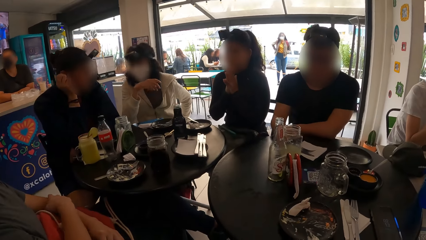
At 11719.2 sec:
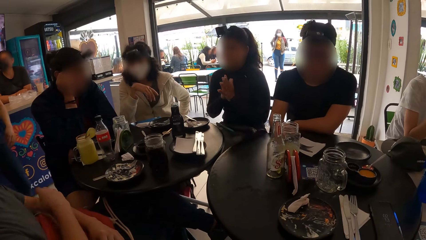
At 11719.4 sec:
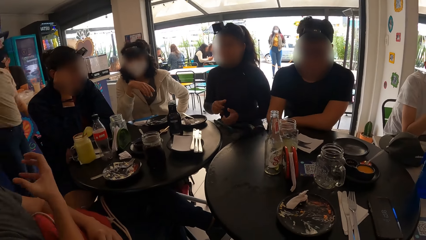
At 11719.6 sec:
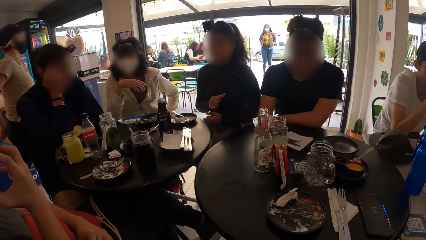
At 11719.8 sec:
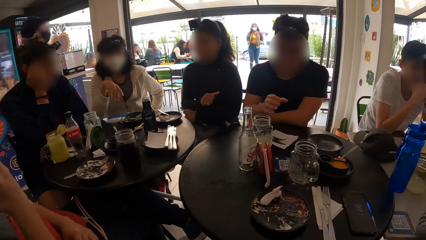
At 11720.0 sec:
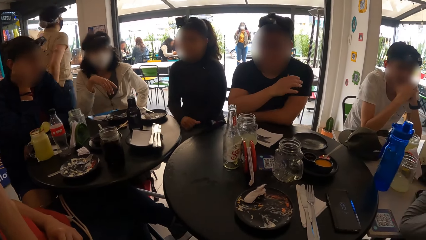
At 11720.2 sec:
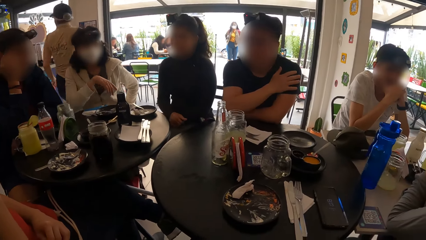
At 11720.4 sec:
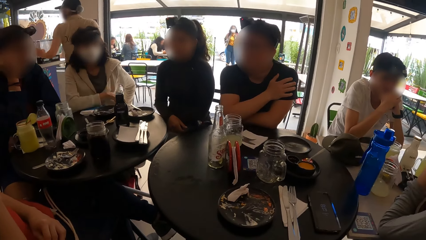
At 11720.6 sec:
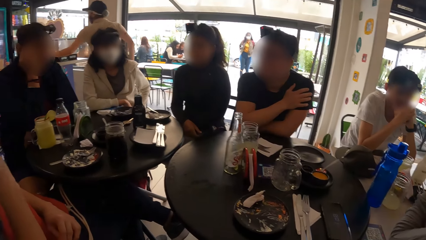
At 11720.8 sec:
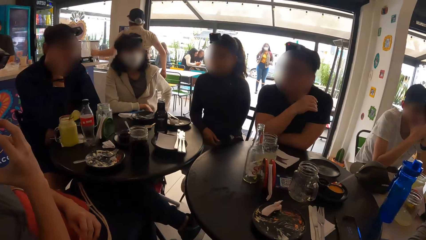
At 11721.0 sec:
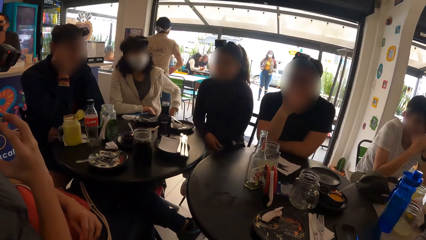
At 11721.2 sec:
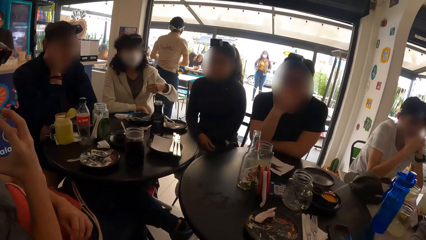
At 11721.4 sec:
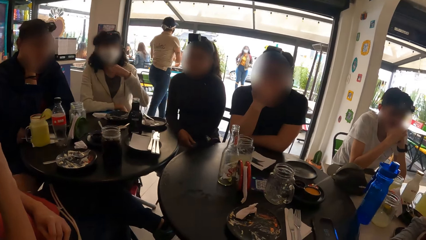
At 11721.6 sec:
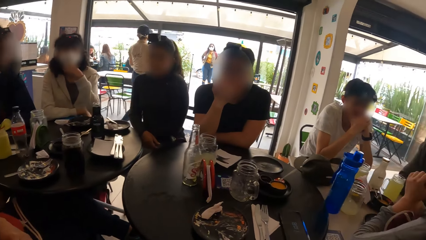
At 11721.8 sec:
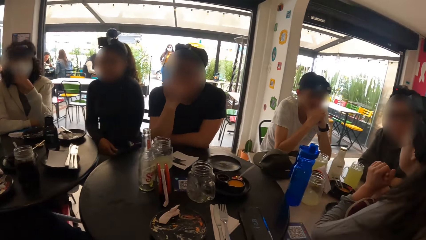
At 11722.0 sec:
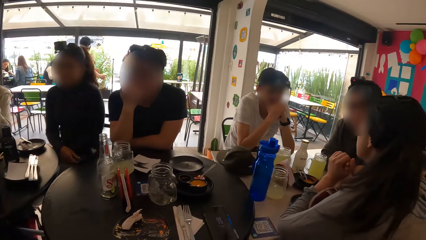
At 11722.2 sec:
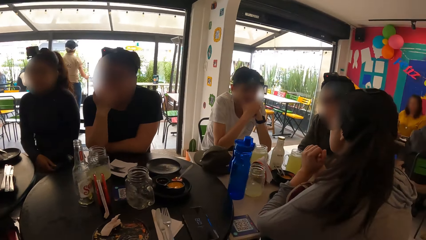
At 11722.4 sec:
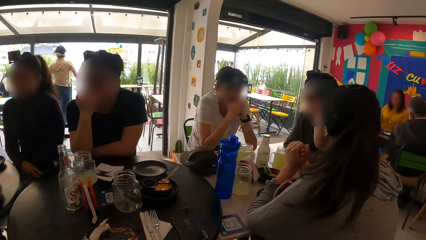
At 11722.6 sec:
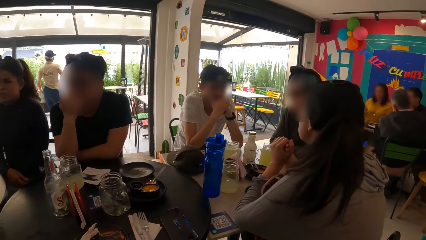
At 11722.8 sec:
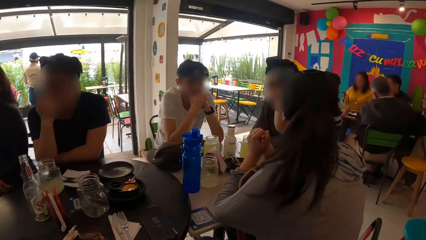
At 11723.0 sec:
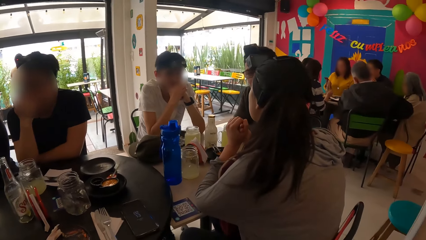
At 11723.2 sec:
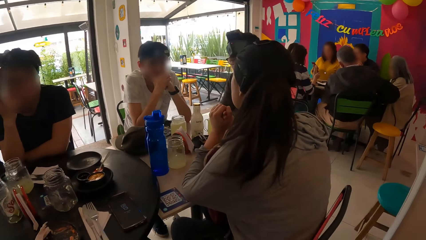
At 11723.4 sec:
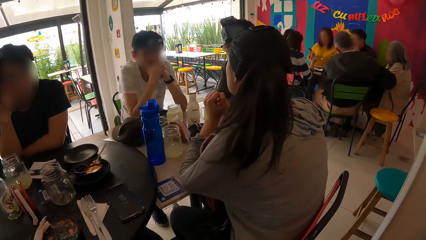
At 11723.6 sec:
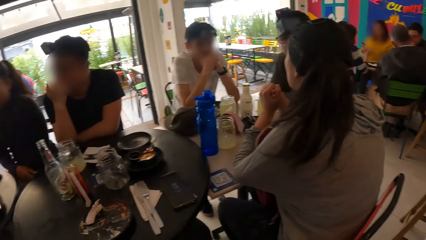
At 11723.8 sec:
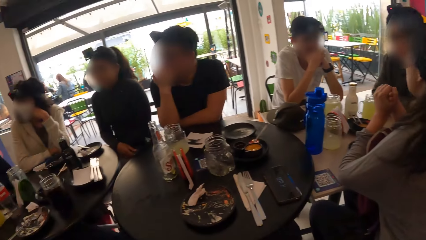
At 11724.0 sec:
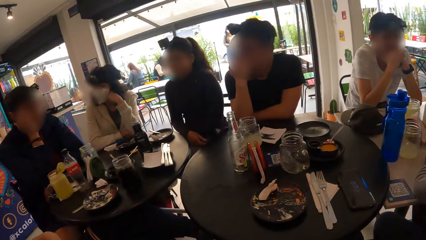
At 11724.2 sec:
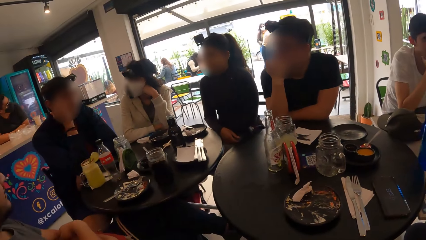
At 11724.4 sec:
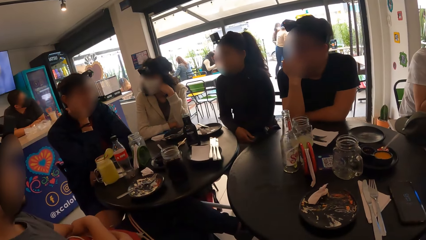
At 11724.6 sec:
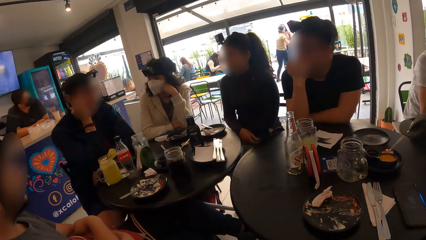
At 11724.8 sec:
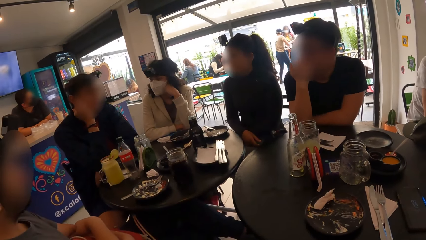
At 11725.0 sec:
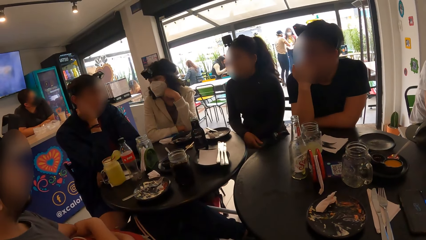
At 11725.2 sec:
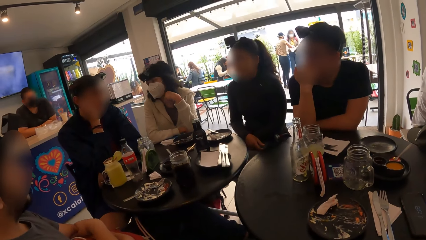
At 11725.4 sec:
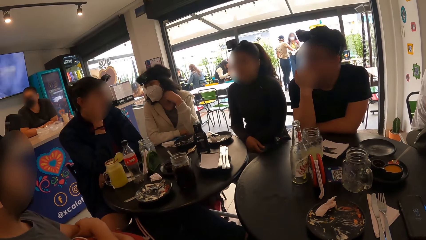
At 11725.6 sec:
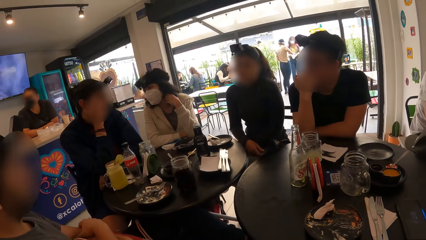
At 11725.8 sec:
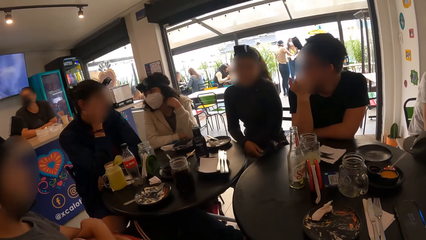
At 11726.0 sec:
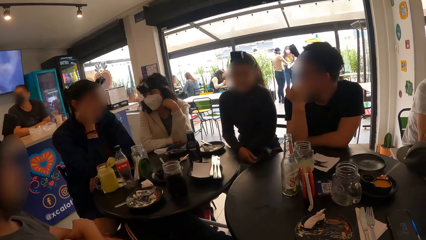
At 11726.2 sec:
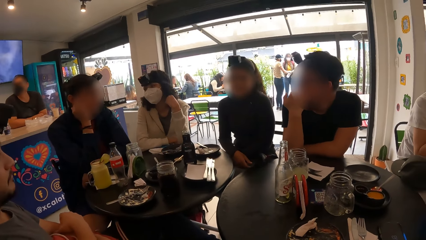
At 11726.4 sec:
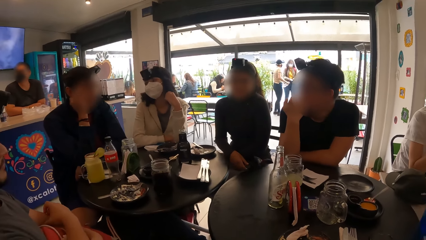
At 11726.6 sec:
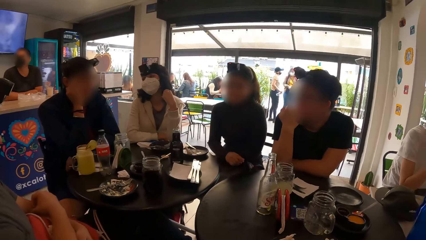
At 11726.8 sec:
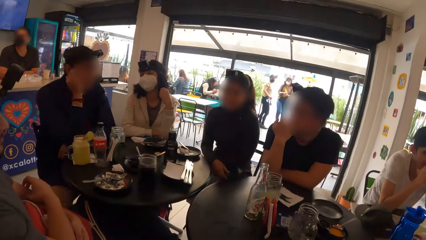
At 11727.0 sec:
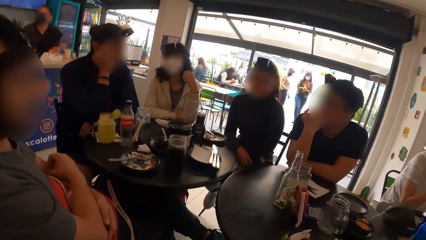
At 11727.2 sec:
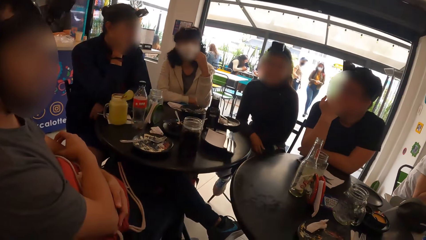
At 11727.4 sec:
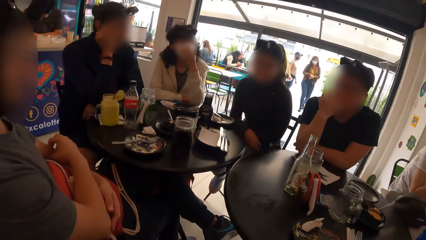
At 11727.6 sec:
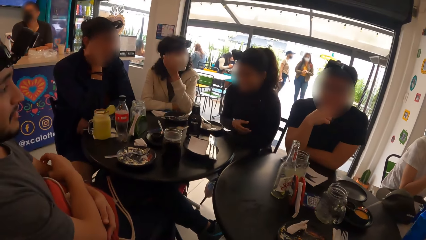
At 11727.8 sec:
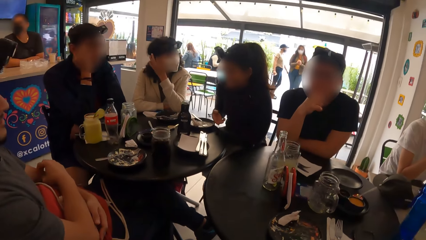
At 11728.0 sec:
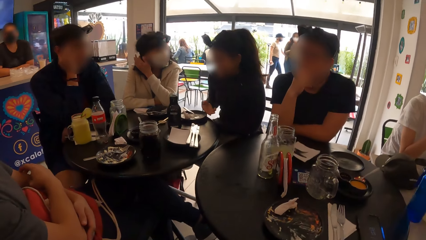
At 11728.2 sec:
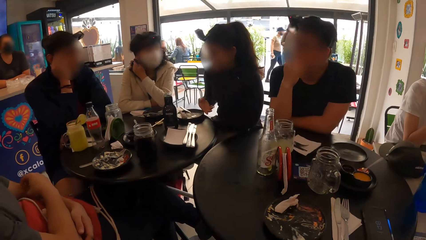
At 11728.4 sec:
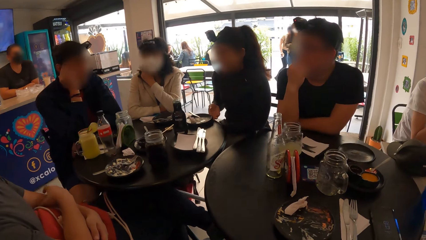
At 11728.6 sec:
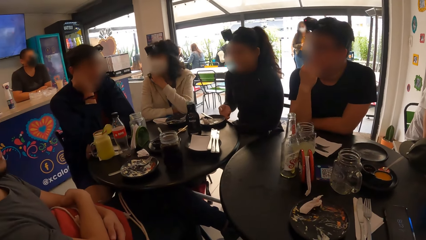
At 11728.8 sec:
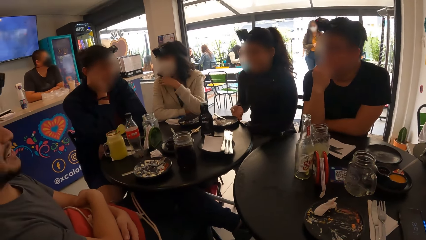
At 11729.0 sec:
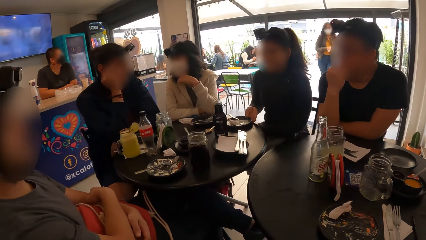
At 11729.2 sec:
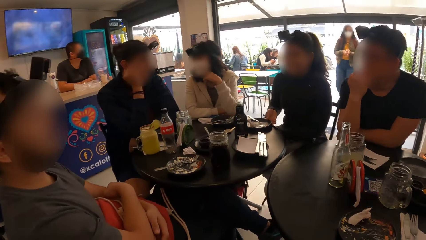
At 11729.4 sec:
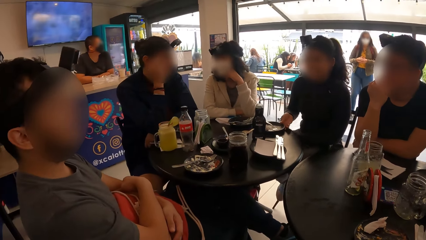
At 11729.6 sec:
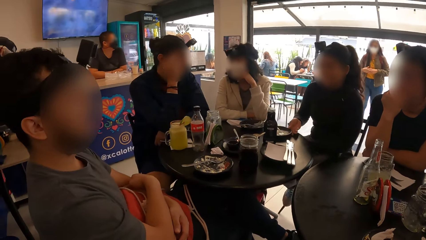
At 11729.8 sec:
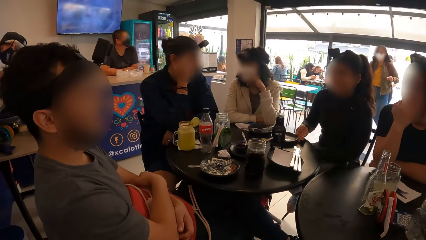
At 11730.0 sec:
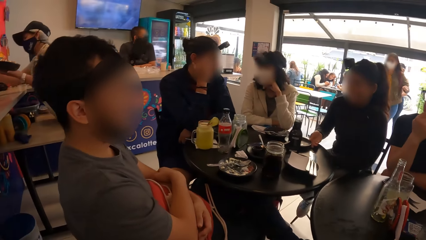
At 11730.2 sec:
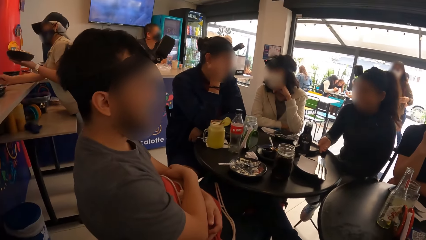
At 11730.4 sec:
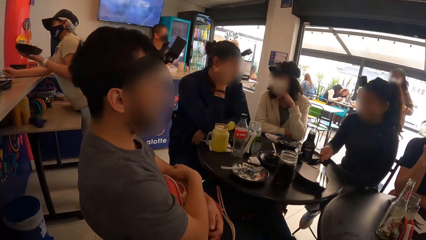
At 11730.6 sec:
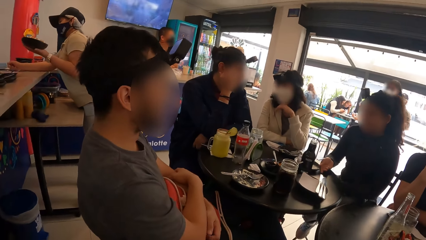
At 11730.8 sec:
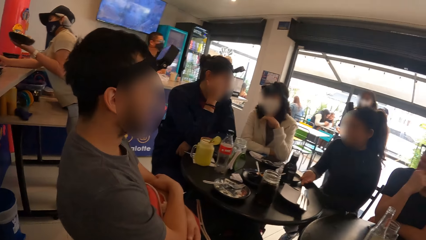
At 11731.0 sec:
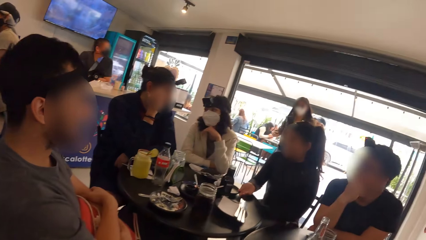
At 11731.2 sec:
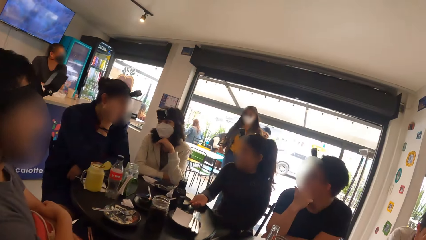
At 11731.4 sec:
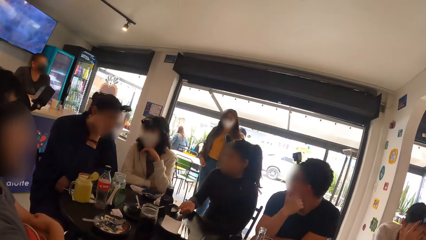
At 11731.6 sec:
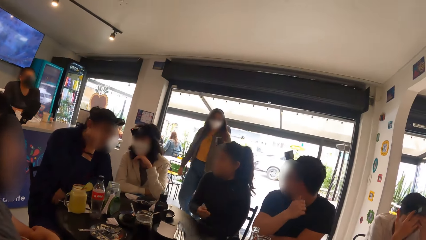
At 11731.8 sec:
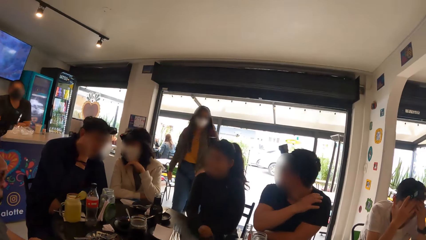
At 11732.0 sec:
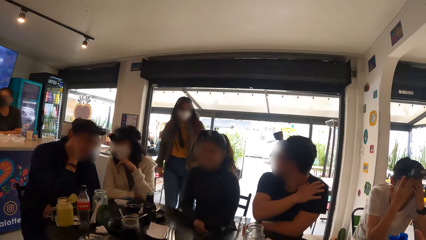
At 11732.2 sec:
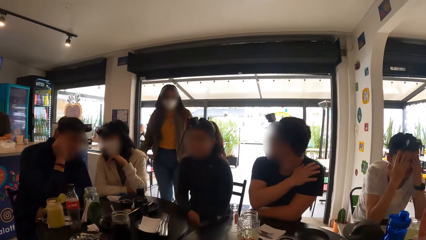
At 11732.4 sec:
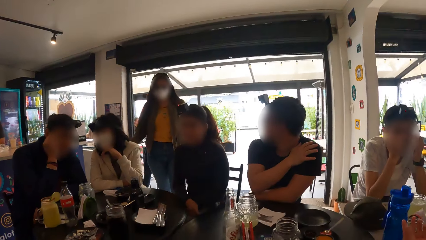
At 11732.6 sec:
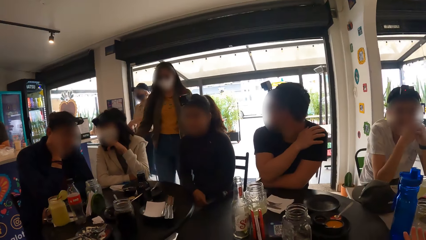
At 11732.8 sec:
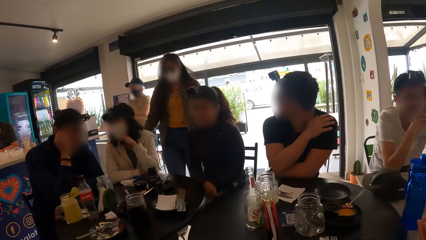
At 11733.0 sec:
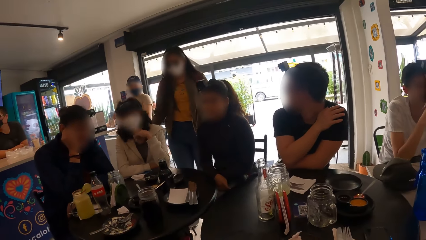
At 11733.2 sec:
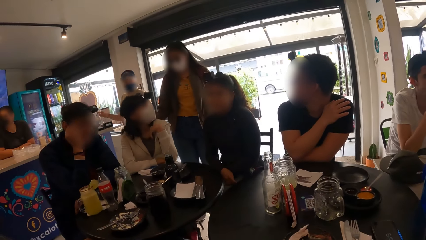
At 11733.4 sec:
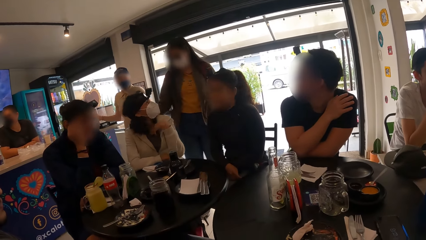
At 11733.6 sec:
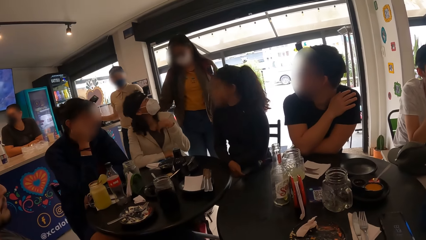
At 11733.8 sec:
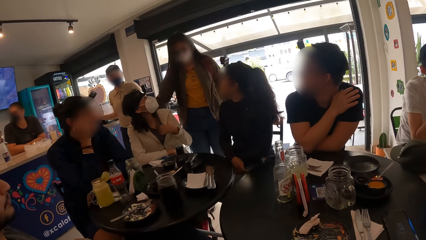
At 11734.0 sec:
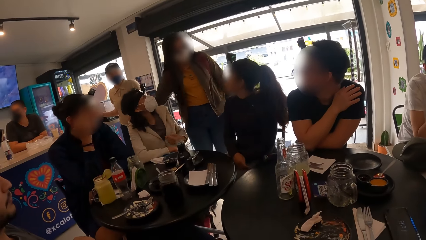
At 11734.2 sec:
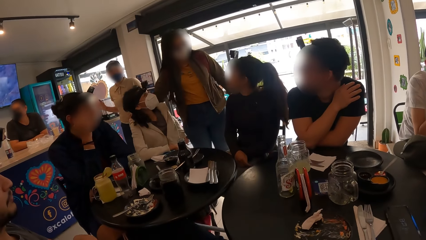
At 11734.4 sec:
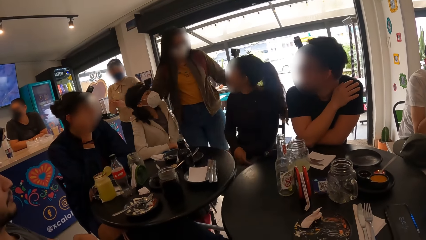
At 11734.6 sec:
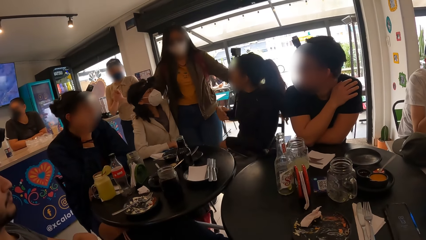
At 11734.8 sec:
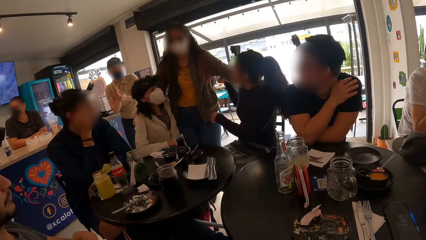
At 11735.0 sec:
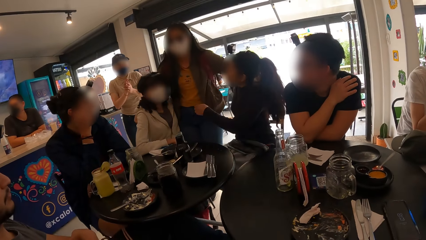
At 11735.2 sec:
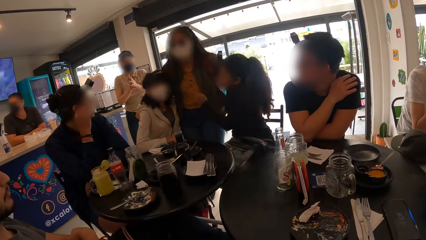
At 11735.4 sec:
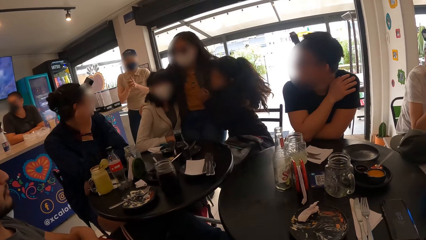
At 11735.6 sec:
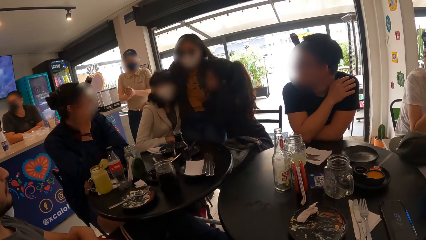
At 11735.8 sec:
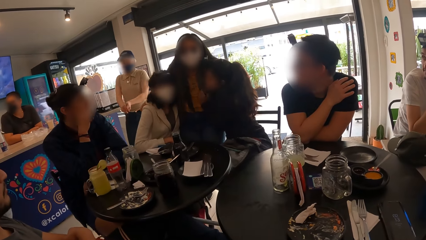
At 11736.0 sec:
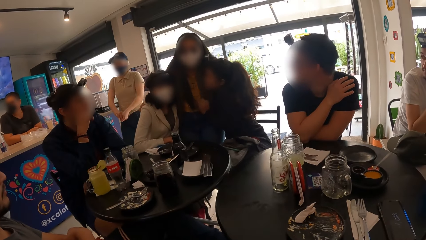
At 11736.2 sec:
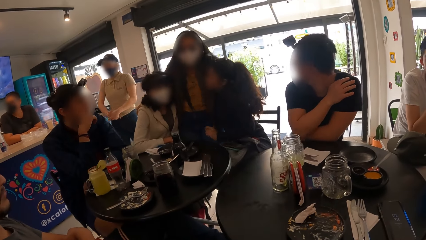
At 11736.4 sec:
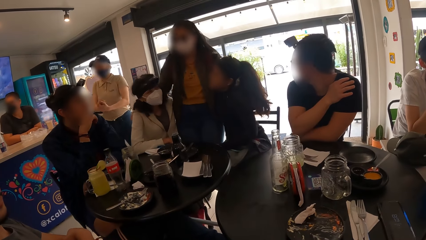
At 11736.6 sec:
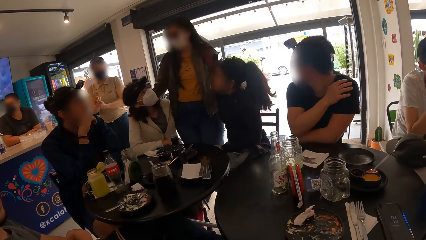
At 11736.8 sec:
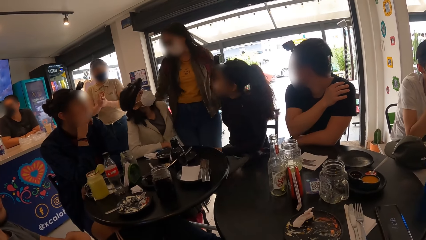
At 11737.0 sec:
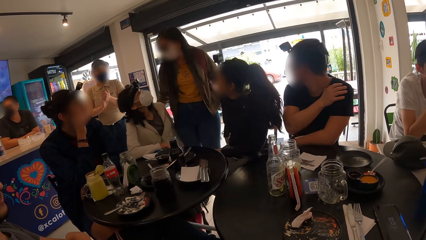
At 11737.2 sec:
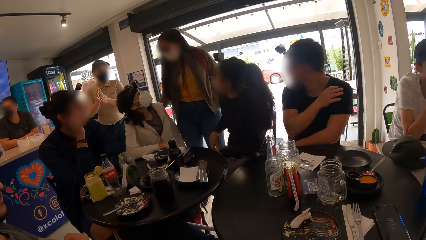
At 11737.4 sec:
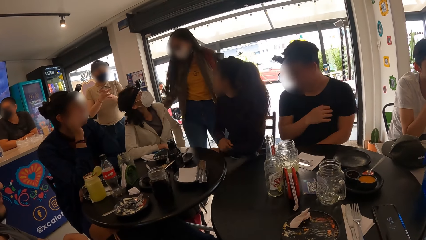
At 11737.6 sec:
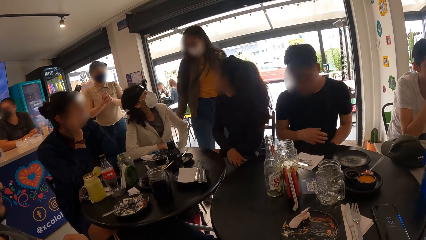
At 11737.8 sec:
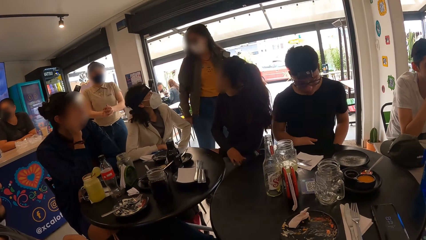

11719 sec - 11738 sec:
The man drops the cup on the table with his right hand. The camera wearer looks around. The woman pushes a plate with her right hand. Another woman and the first woman interact with a third woman.
